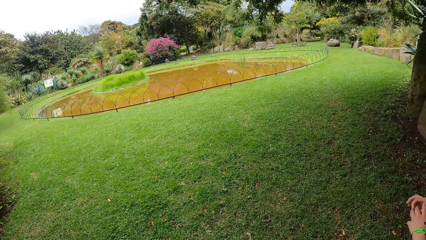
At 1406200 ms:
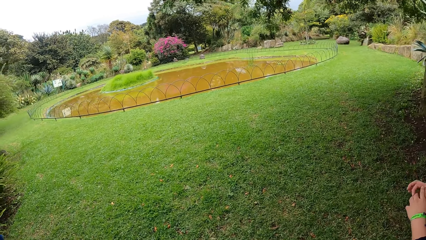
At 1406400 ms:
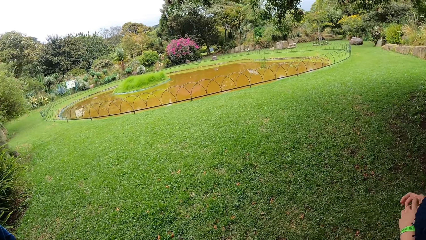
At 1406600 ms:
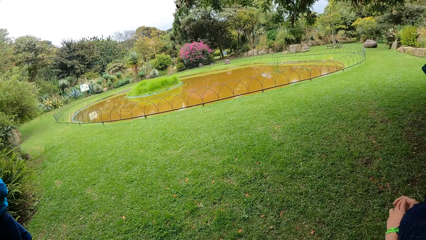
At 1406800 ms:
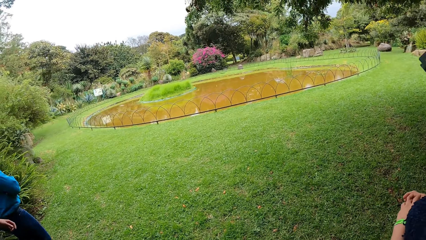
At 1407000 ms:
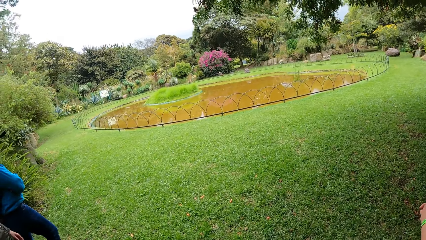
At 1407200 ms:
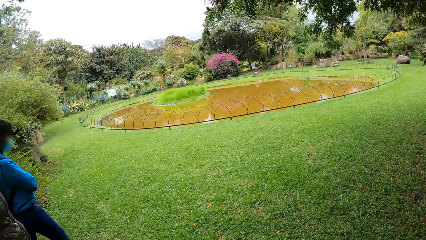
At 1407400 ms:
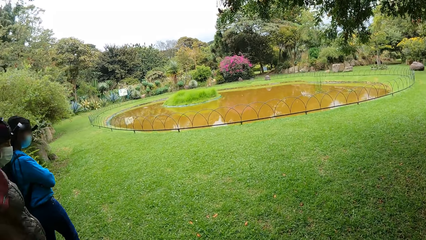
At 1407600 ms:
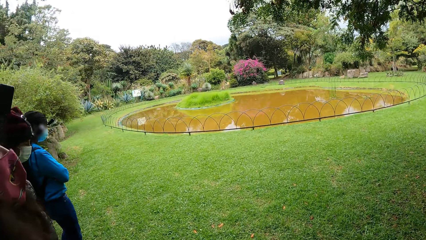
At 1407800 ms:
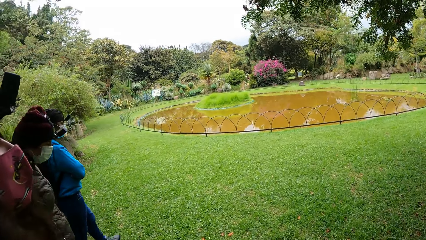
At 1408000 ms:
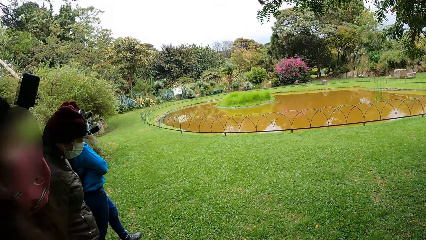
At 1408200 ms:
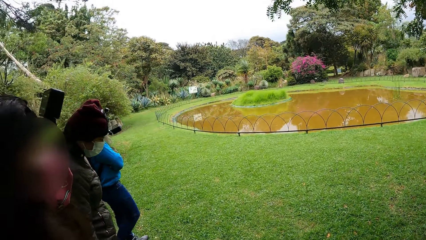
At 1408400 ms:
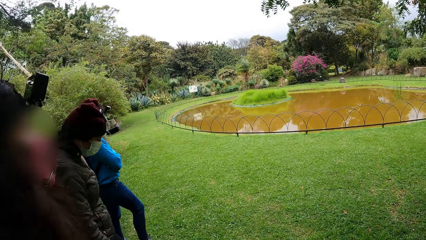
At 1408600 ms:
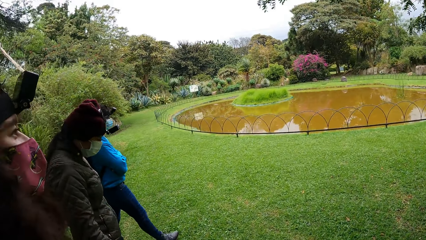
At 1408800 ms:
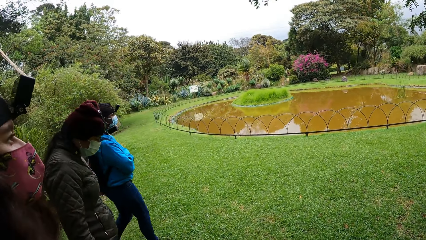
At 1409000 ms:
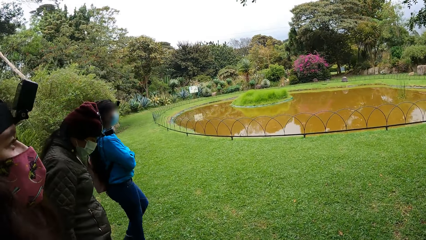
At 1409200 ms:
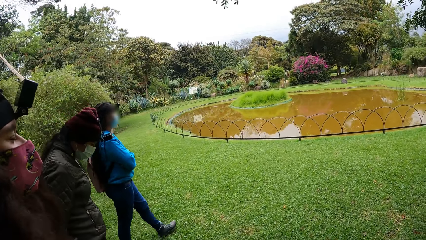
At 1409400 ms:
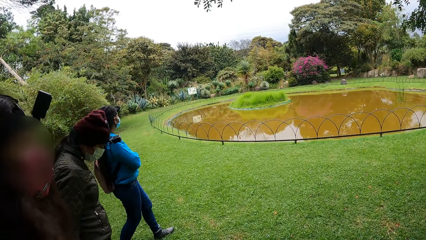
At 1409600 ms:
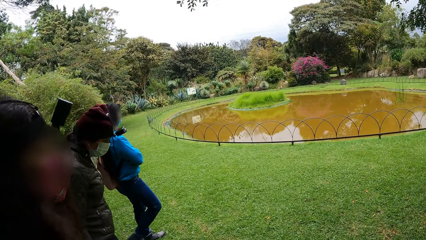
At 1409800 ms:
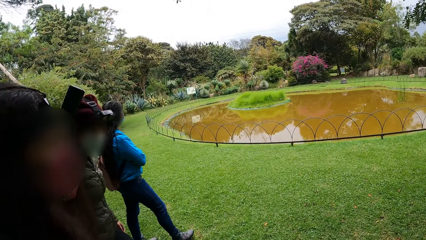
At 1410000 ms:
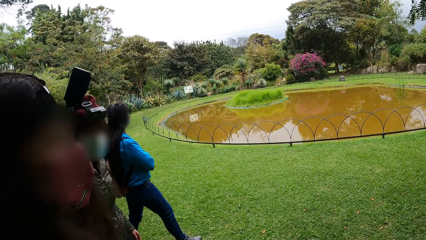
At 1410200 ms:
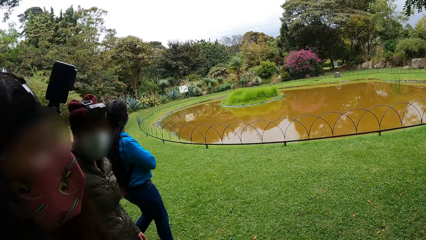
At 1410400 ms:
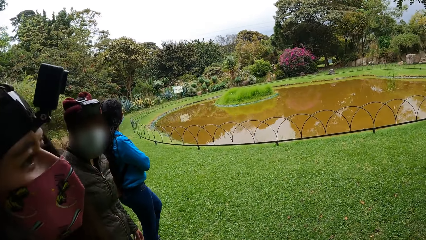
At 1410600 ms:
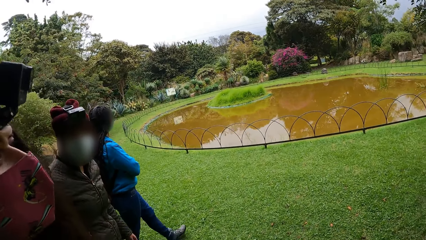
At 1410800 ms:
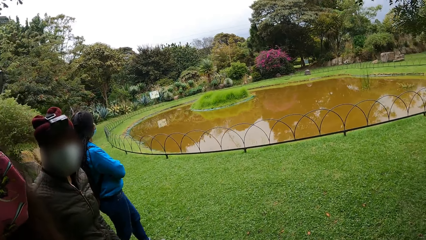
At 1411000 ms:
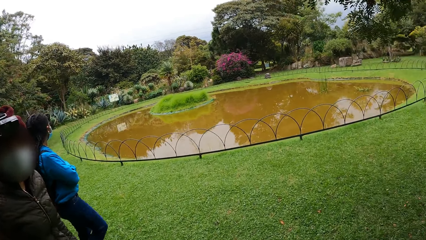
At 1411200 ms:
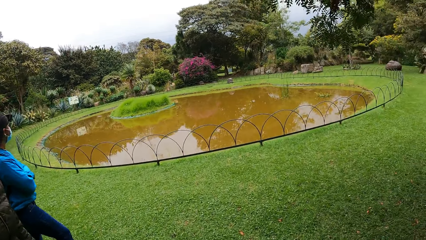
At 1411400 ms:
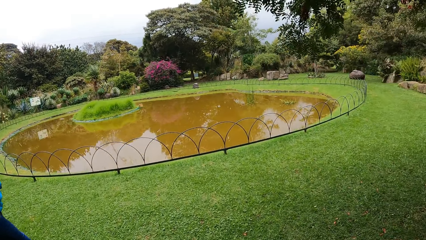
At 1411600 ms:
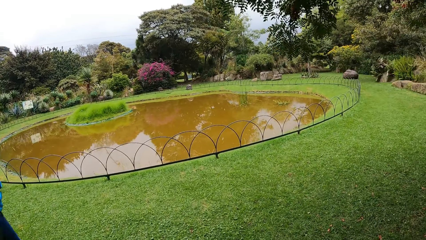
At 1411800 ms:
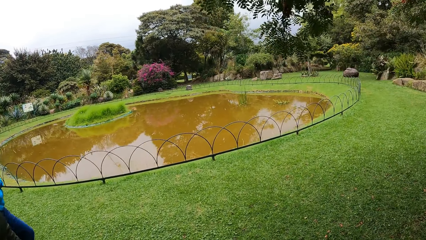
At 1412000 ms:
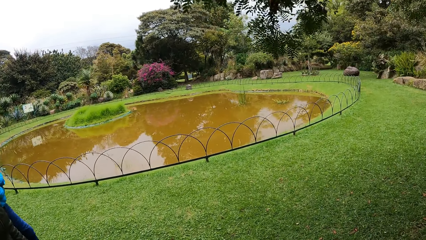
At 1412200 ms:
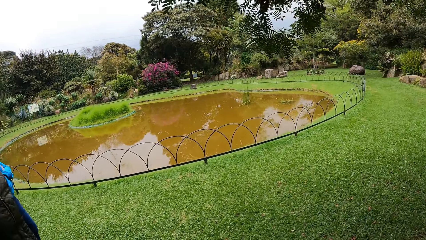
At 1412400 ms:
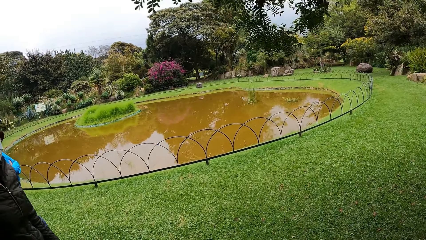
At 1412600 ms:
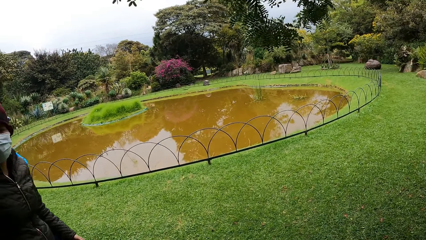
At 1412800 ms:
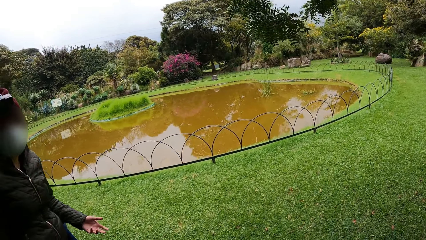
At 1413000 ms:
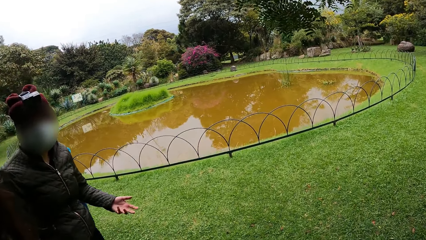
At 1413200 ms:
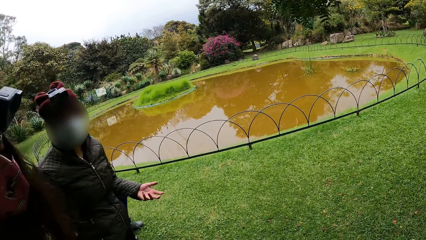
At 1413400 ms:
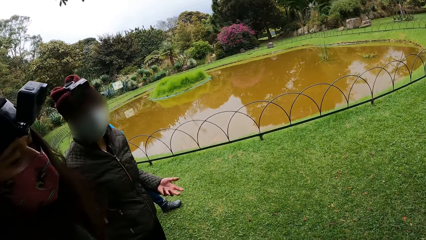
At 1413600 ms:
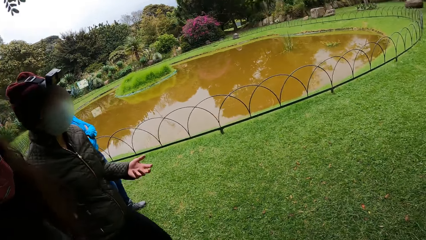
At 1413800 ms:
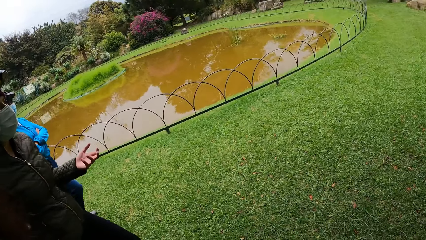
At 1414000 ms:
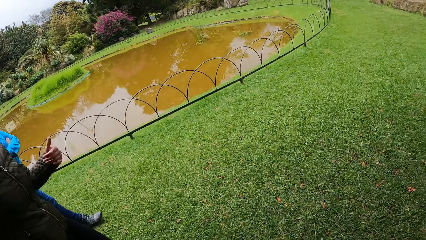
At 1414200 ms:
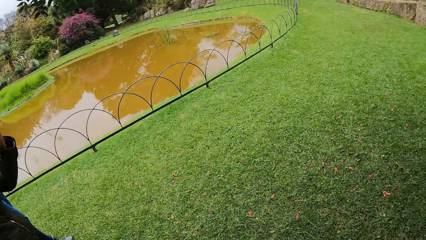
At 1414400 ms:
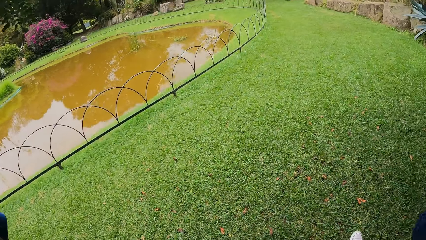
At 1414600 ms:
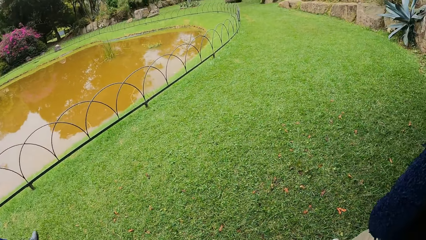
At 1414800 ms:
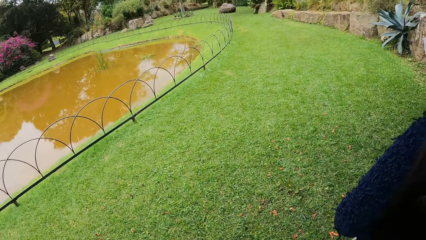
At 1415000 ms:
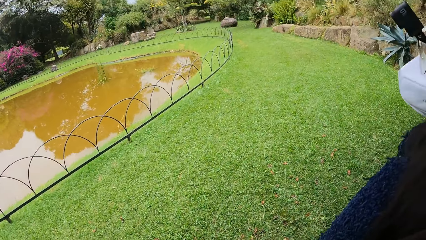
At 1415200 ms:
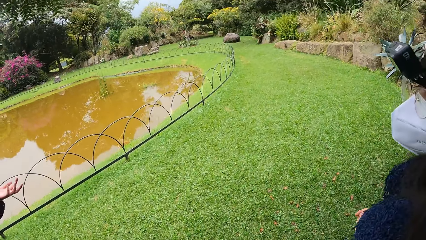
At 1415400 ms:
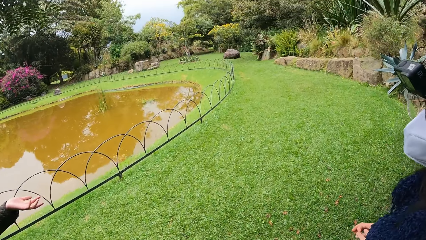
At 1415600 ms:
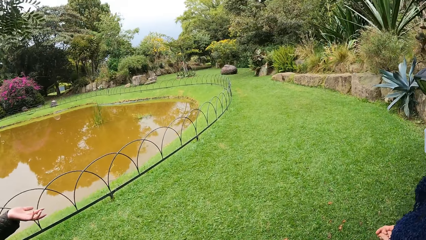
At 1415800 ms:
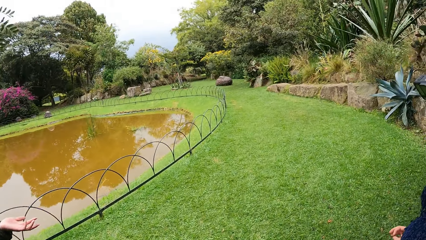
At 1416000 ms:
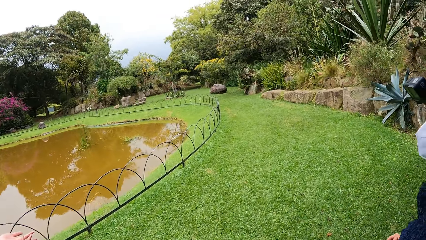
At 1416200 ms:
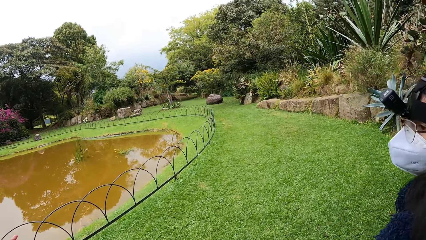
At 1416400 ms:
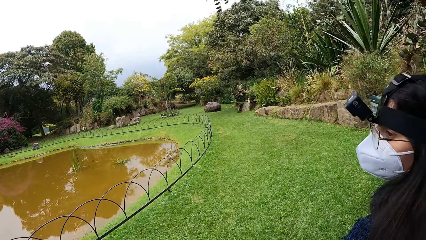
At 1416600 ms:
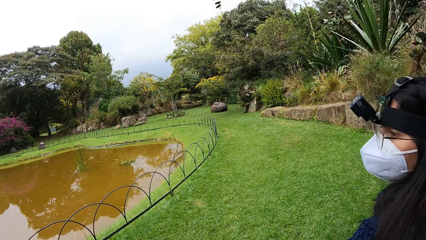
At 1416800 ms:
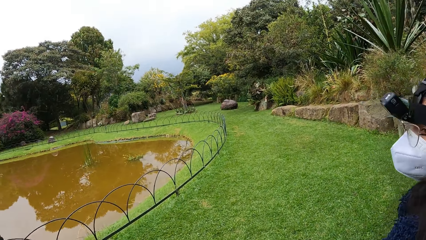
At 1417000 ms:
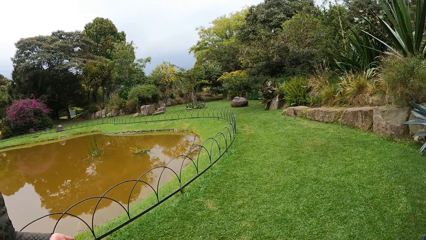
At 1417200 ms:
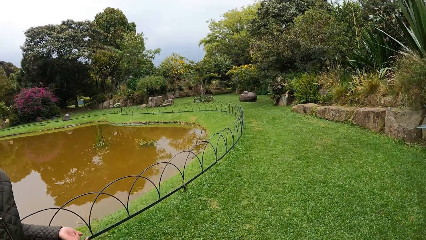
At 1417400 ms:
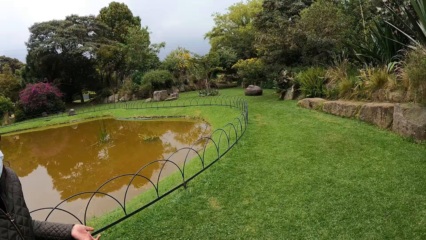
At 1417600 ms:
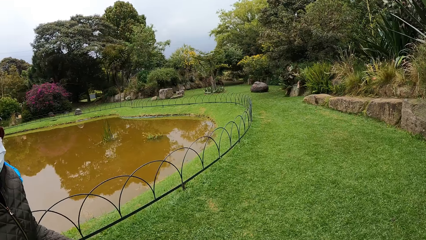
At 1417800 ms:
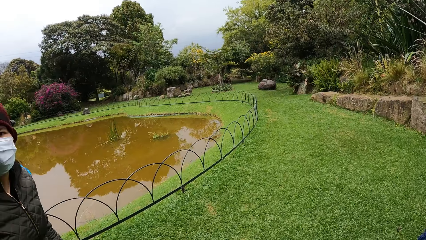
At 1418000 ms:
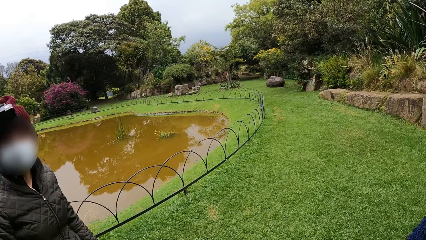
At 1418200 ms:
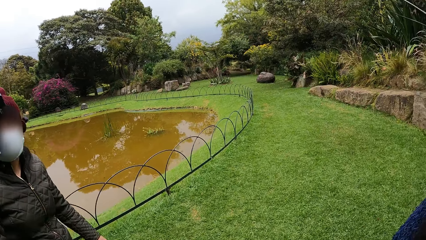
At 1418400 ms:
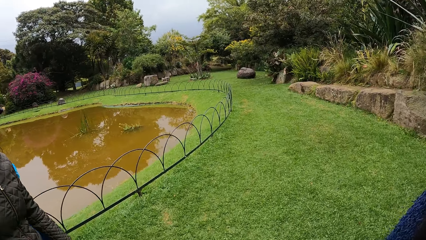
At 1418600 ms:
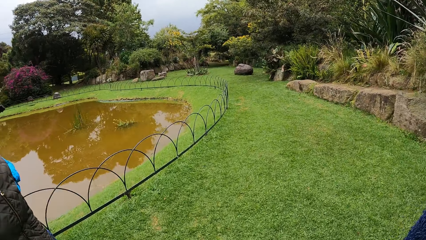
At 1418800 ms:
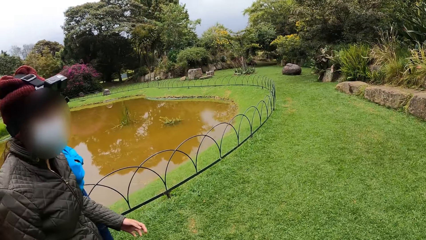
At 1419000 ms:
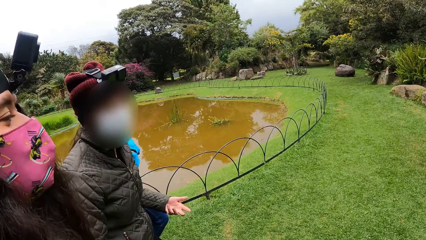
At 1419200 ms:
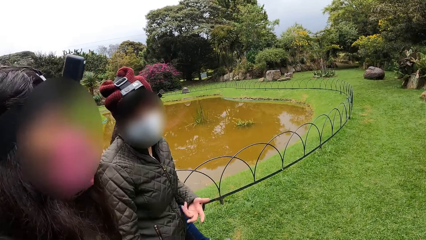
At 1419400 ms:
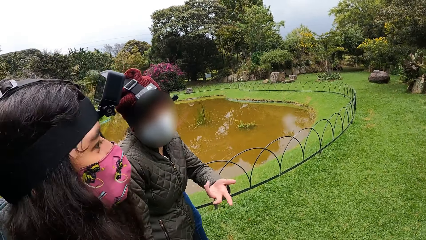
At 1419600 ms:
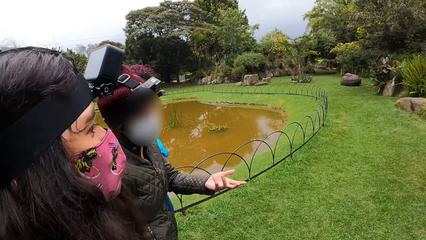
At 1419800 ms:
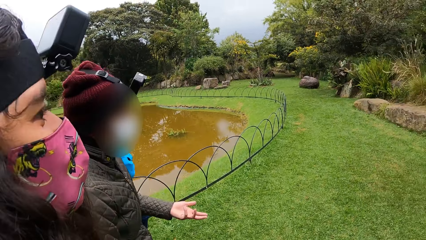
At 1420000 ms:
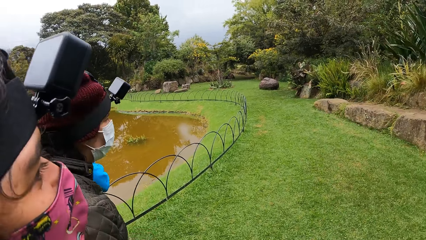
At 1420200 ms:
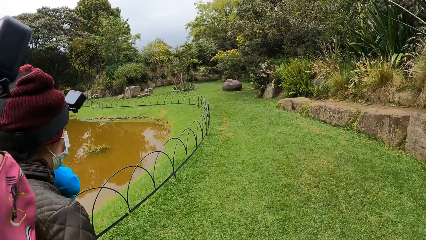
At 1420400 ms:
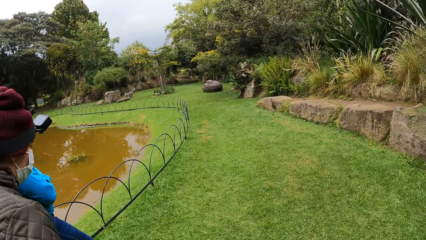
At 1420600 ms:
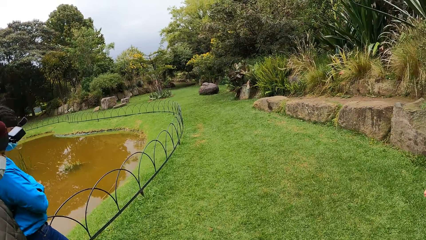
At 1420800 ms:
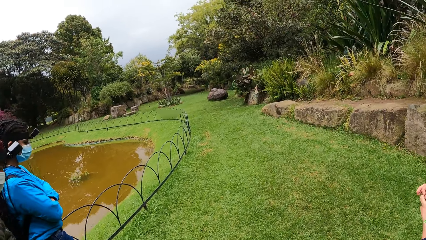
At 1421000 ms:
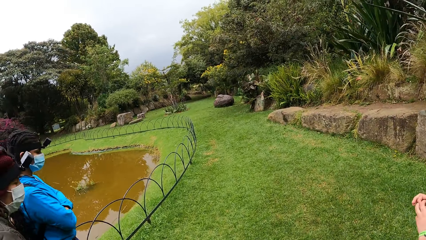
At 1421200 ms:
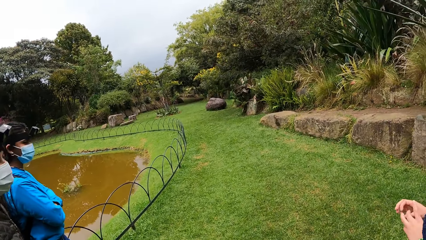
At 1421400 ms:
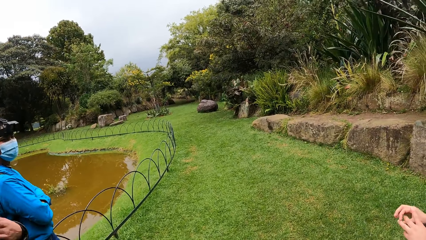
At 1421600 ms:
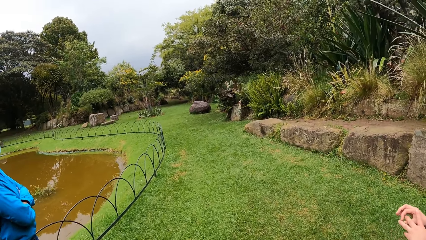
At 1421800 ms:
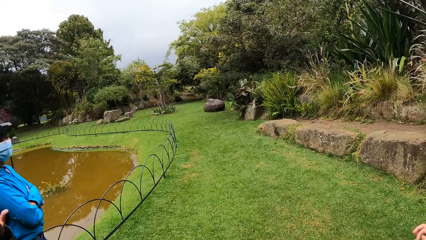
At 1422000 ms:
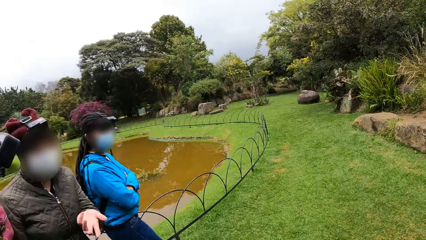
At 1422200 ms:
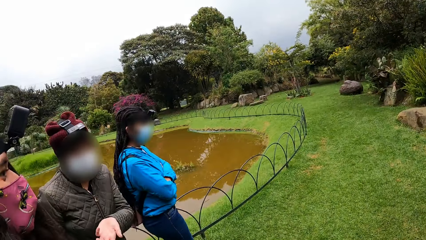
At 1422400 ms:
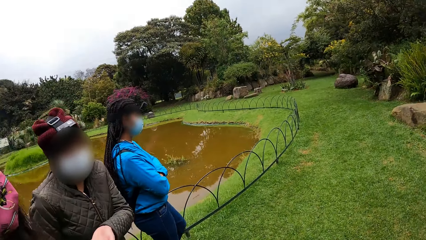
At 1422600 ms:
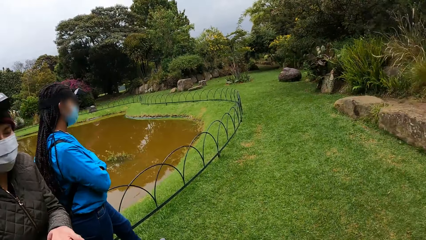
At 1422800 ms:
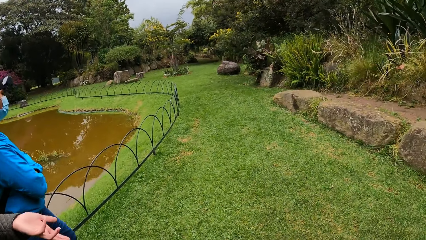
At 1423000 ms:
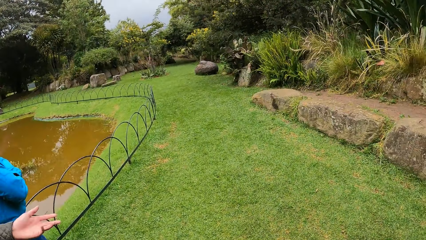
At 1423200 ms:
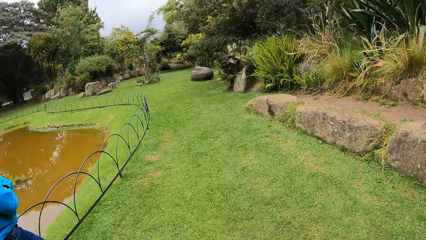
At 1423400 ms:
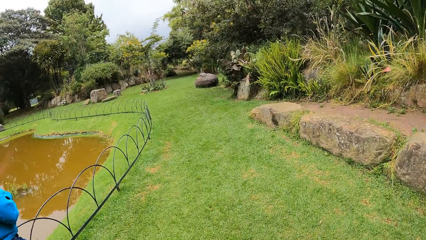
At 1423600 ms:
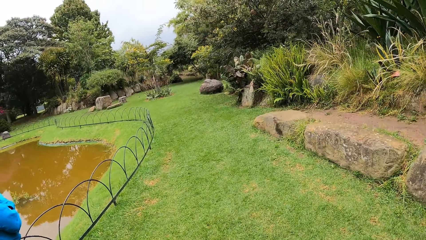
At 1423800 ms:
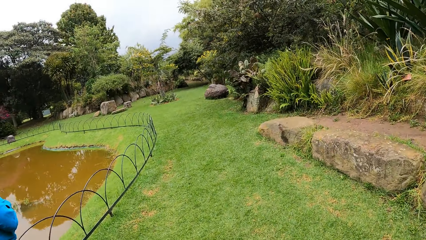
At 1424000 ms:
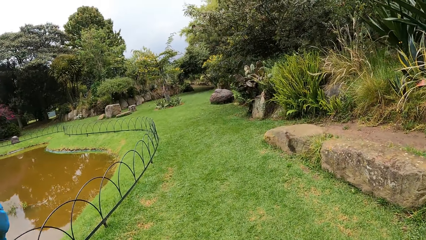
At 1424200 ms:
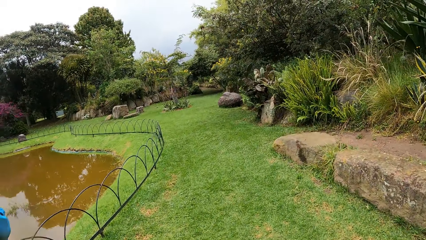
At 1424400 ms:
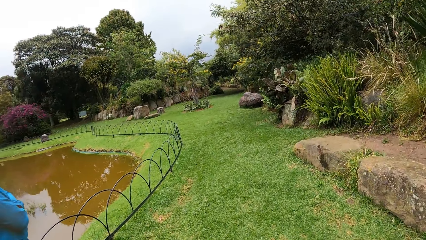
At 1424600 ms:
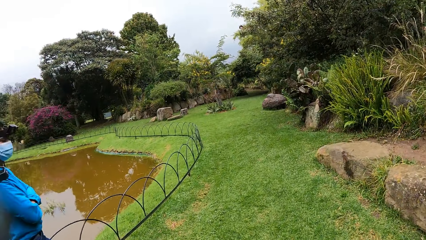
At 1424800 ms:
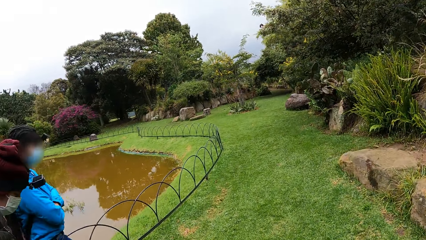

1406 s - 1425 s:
A woman walks on the grass. The camera wearer interacts with another woman. The other woman gesticulates with her left hand and sways a hand. A person converses with the other woman. The other woman sways a hand. The camera wearer walks in the park.
